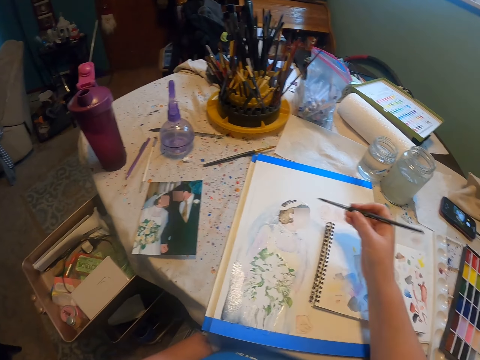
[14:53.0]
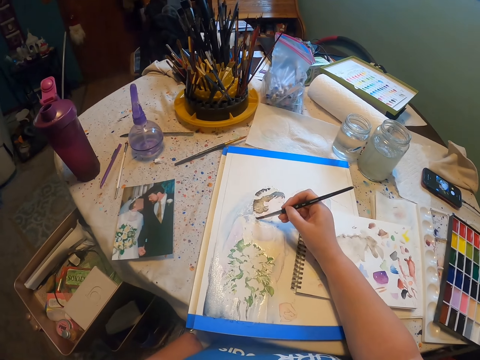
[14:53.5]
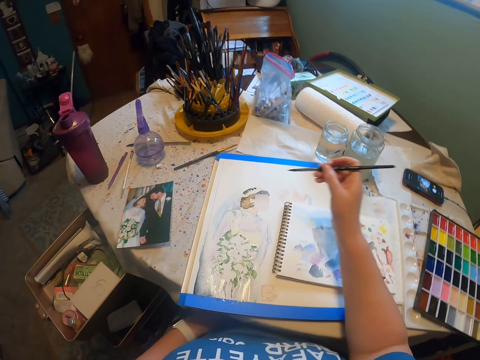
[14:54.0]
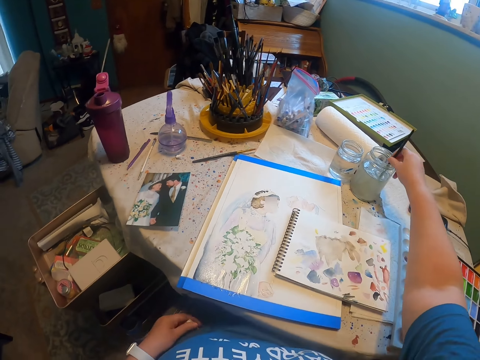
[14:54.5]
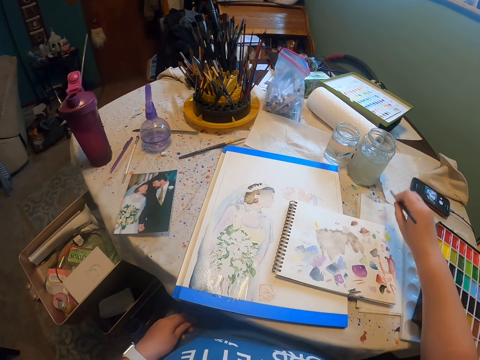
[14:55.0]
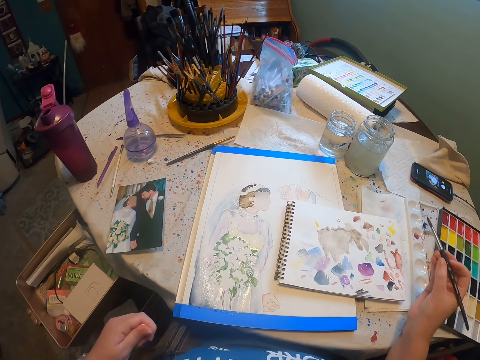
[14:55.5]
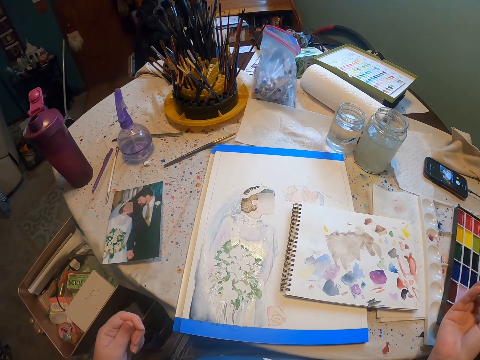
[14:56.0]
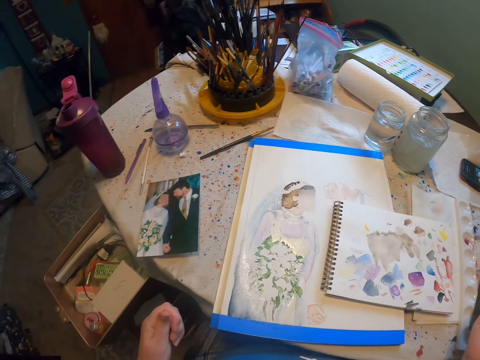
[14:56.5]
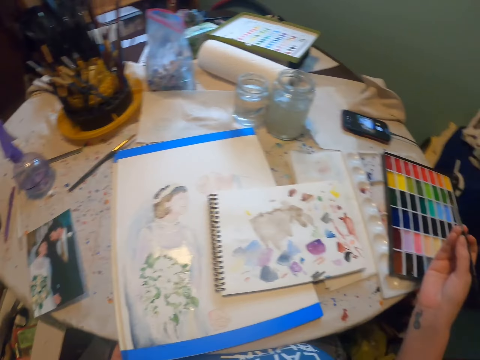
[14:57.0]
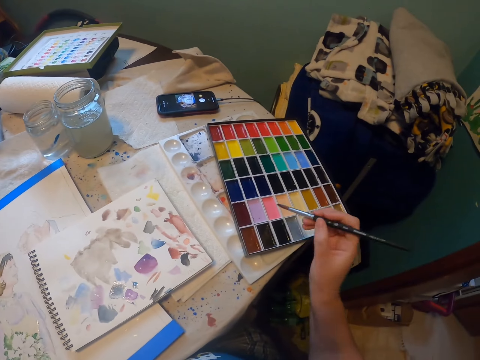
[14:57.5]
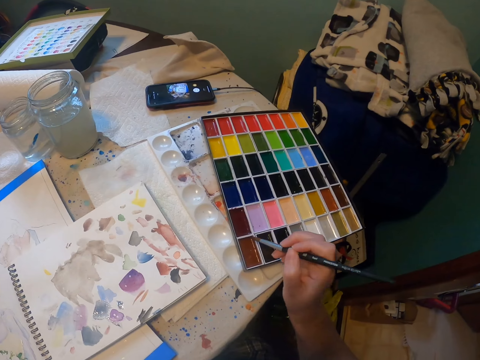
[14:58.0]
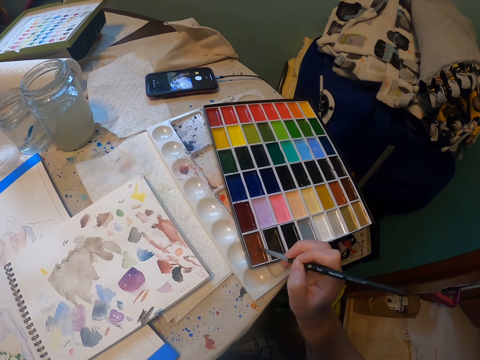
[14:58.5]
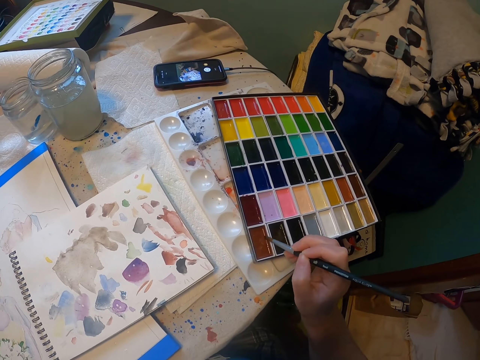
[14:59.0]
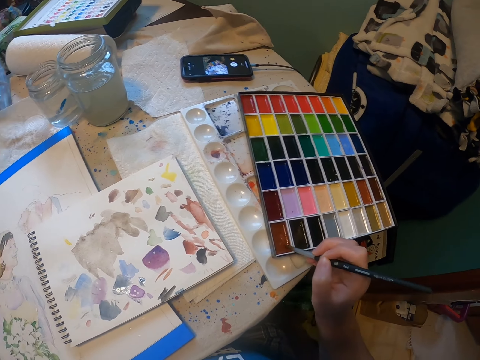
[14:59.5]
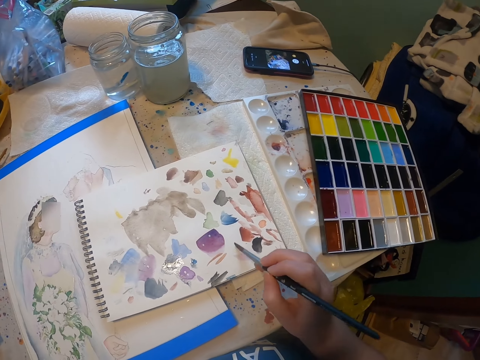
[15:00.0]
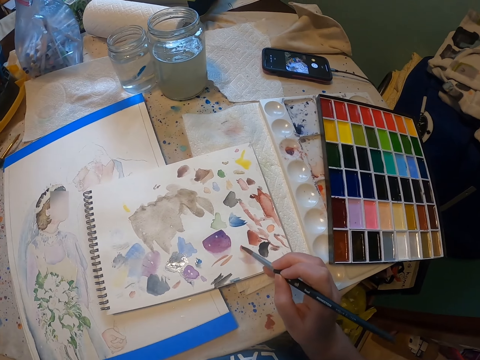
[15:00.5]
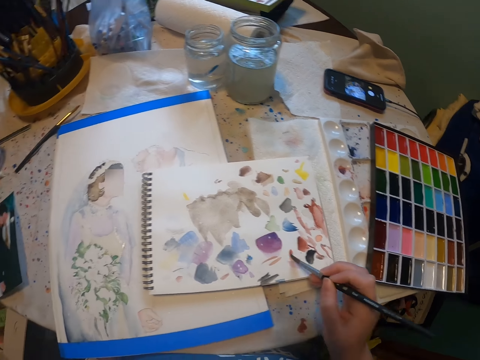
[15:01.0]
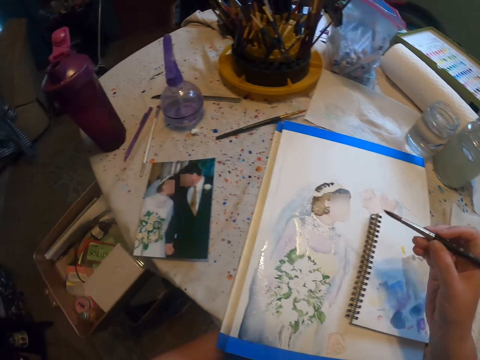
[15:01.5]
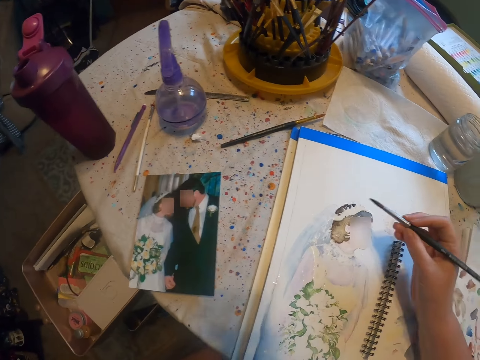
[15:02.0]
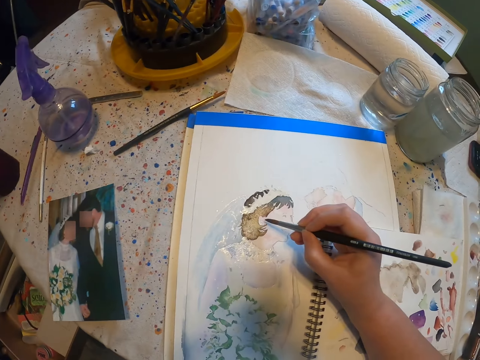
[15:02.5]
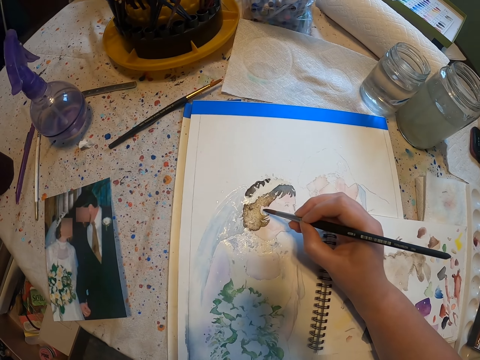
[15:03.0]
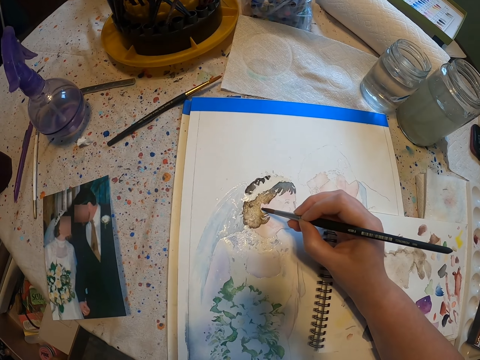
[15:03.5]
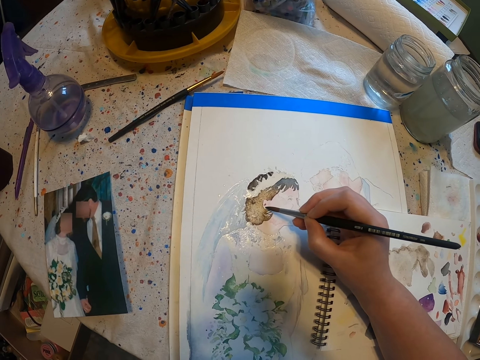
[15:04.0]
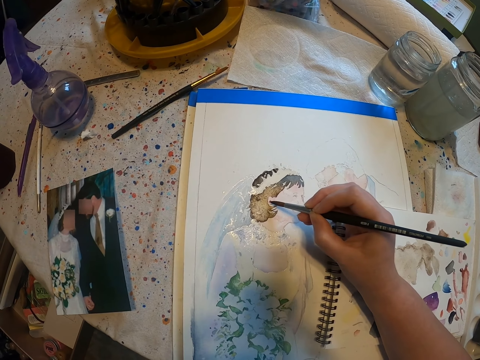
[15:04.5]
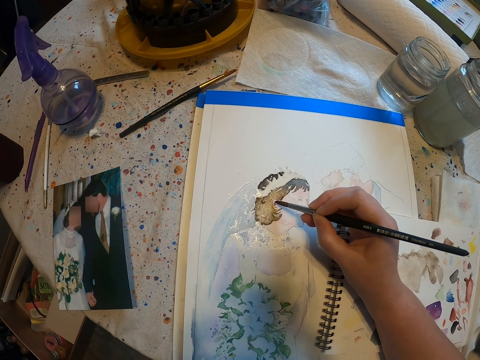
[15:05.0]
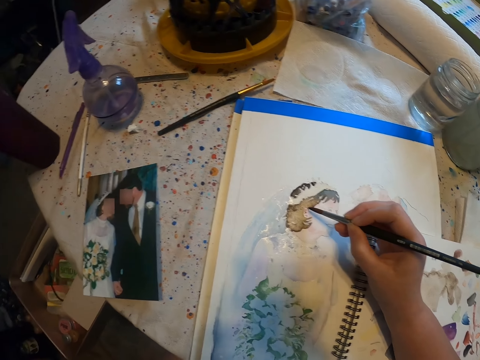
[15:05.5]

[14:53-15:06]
The camera wearer reduces paint from the paint brush. They paint on the paint paper. They dip the paint brush in a water color. They dip the brush in the paint. They paint on the book. They paint the sketch with the paint brush.

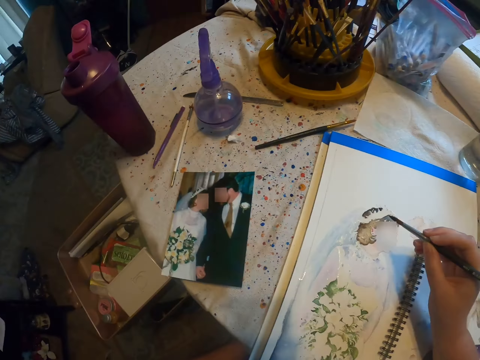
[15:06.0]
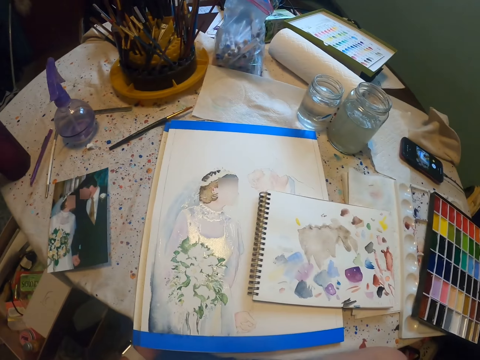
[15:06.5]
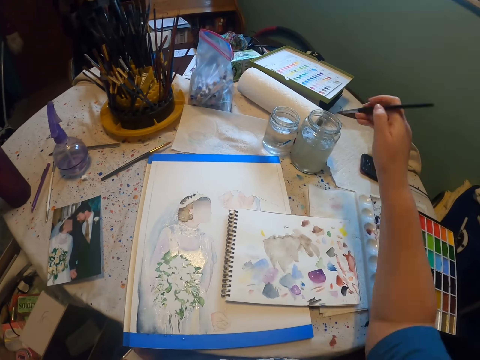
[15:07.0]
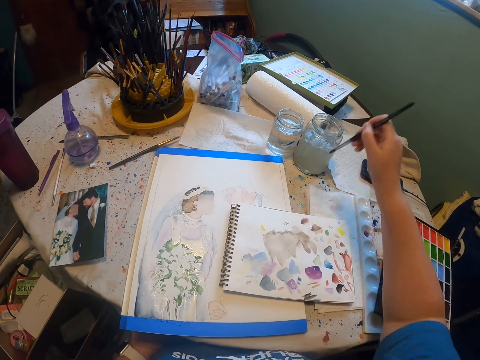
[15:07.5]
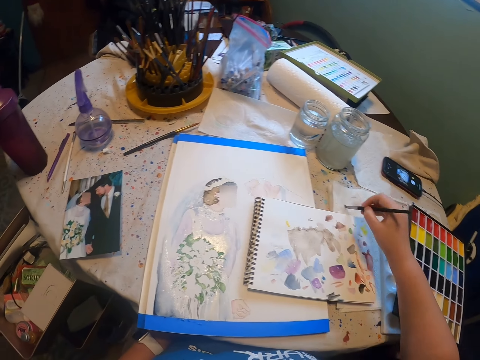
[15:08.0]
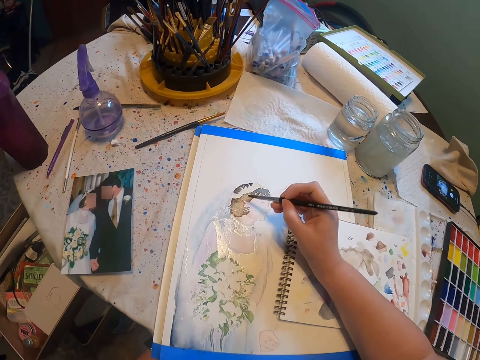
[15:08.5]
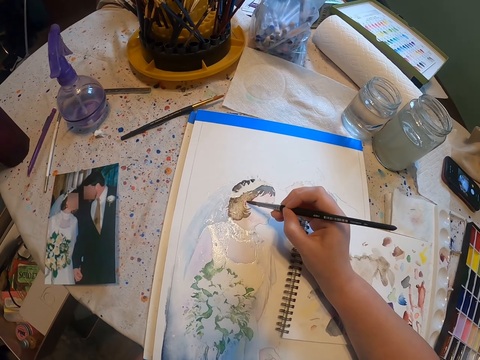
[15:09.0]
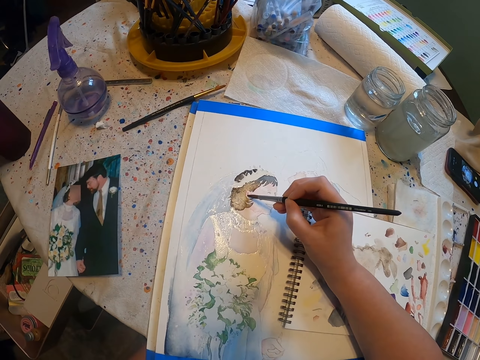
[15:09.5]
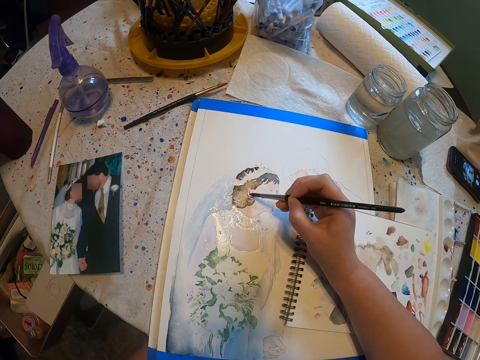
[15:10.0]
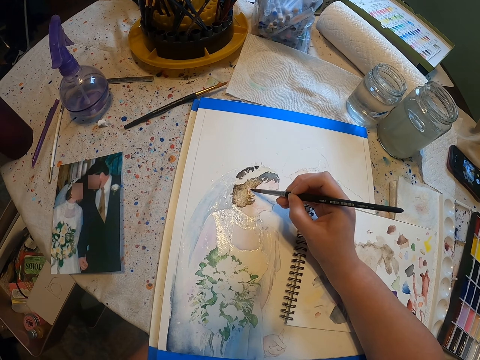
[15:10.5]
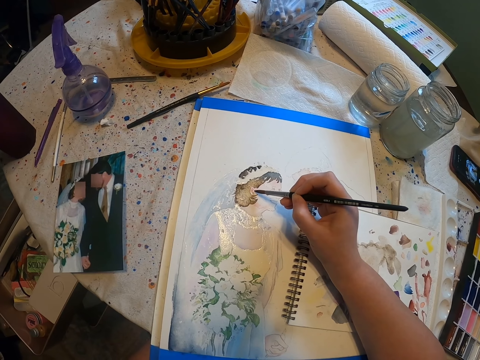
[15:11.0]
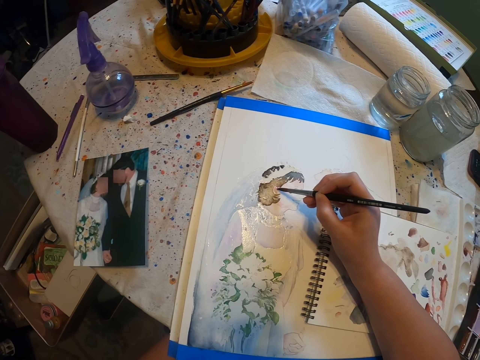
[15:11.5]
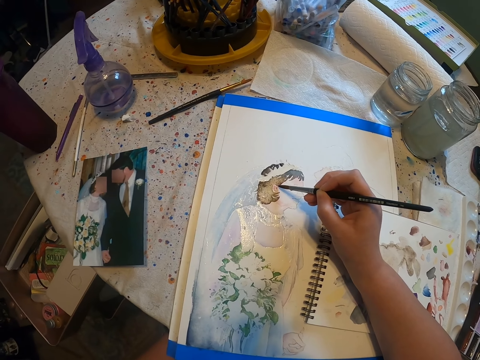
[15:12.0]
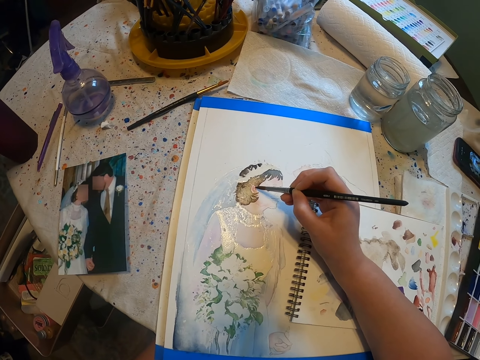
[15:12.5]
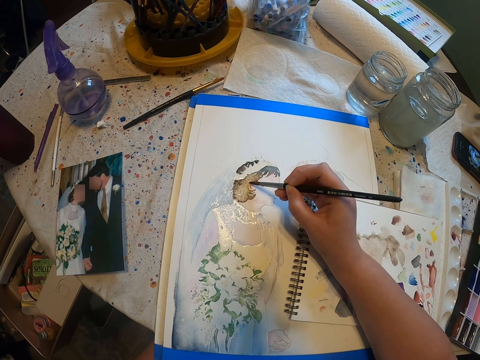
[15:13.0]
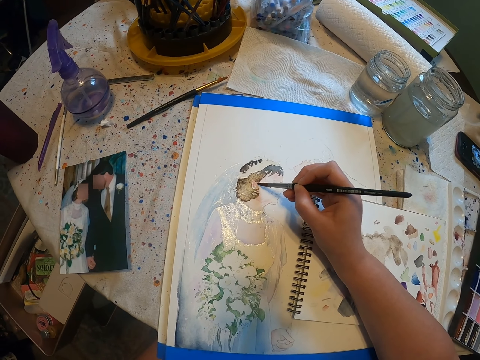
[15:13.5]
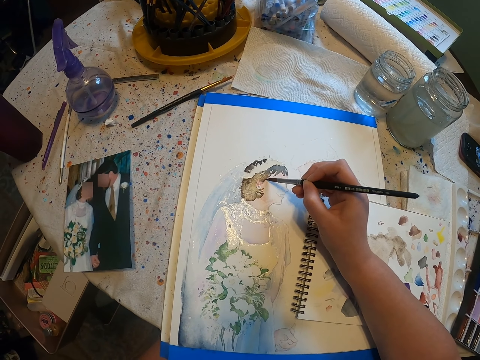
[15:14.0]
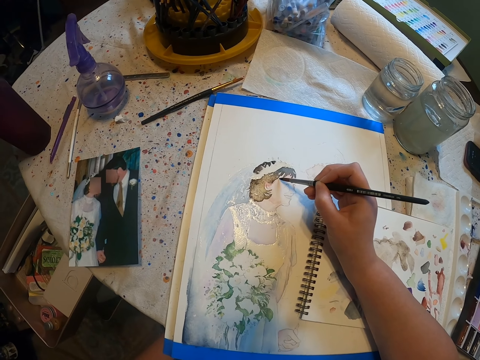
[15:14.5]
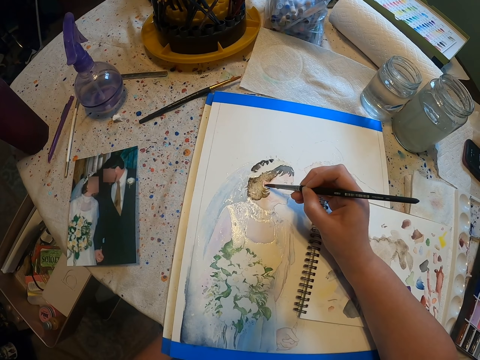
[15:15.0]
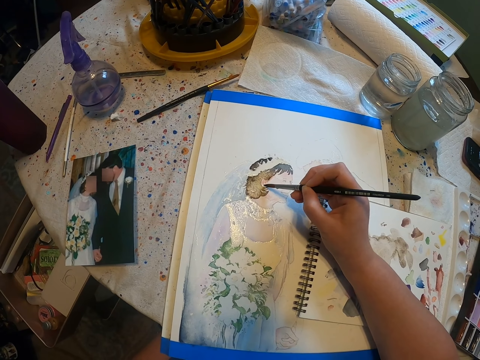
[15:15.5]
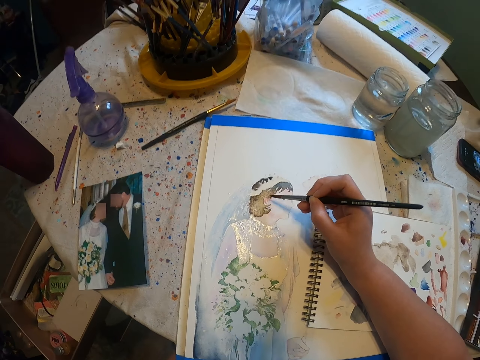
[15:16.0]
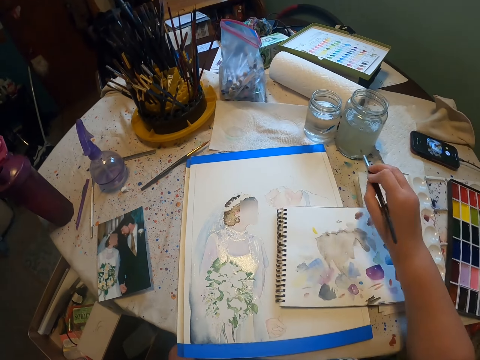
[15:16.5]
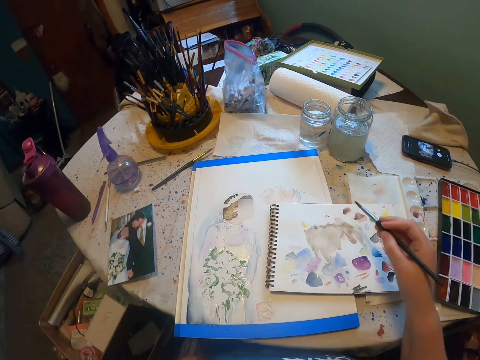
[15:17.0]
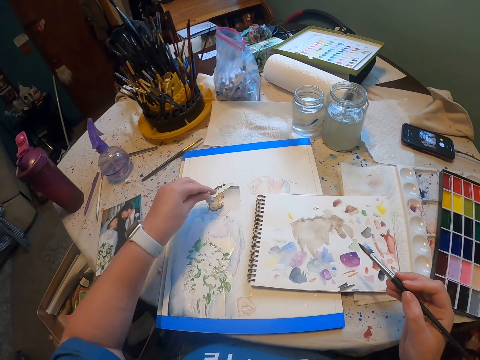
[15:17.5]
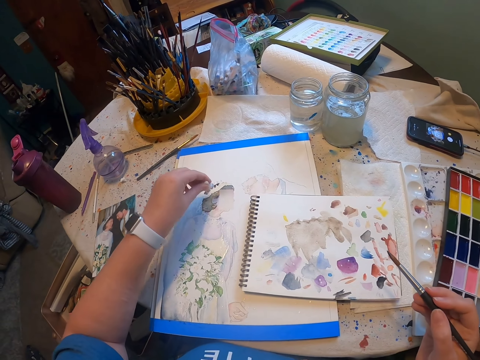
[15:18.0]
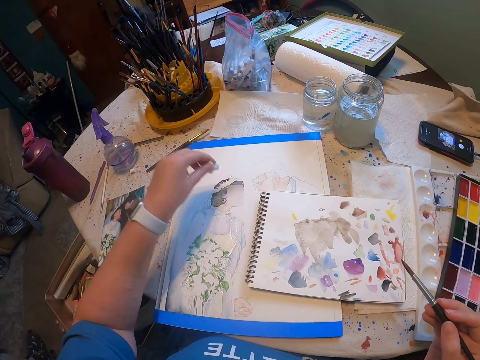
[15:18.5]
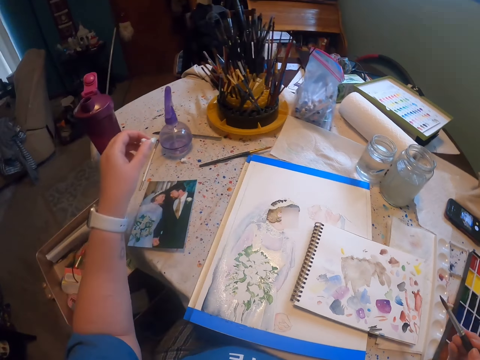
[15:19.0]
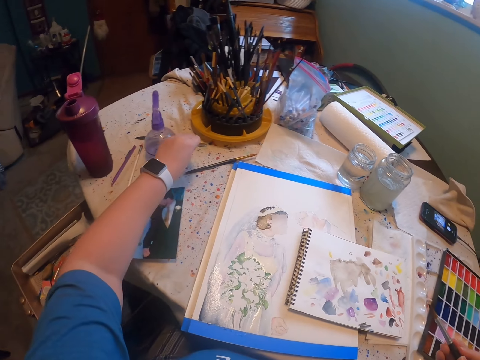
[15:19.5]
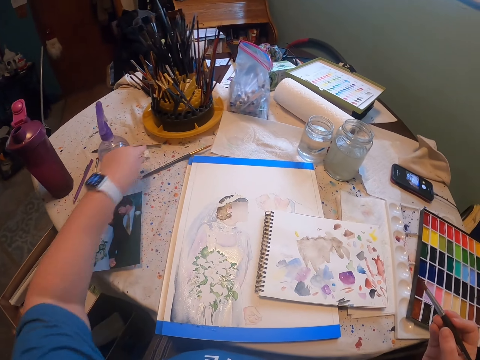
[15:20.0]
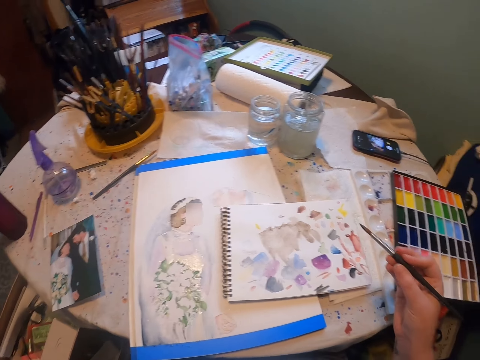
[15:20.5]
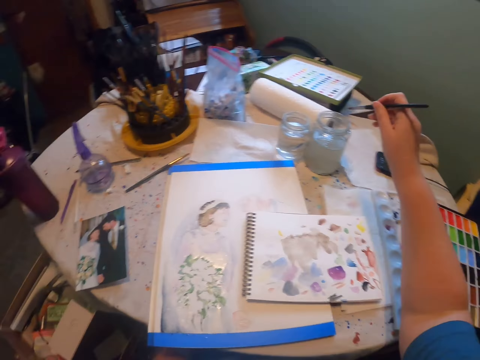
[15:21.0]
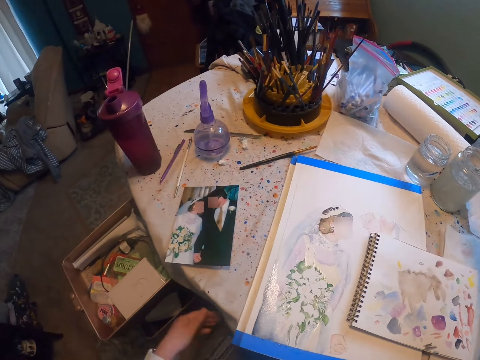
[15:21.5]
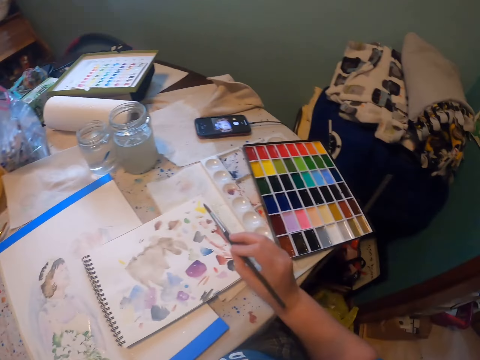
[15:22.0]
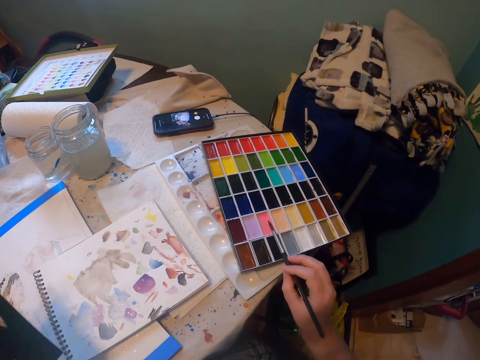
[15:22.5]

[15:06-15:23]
The camera wearer dips the paint brush in a water color. They reduce paint from the paint brush. They paint on the paint paper. They reduce paint from the paint brush. They reduce the paint from a painting. They put something on the sketch. They drop a paper on the table. They dip the paint brush in the water color.
